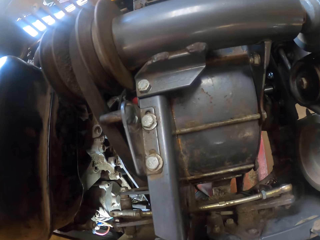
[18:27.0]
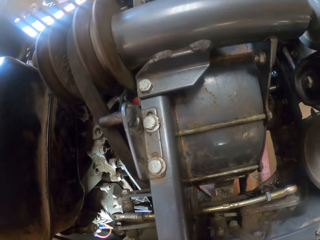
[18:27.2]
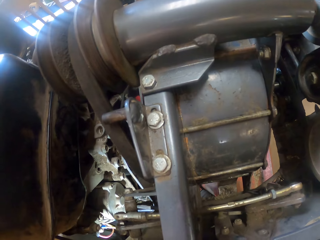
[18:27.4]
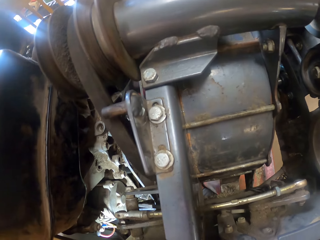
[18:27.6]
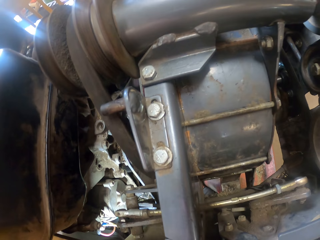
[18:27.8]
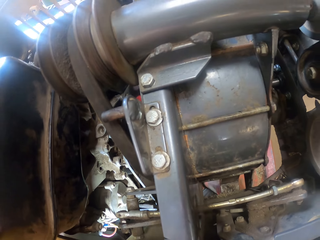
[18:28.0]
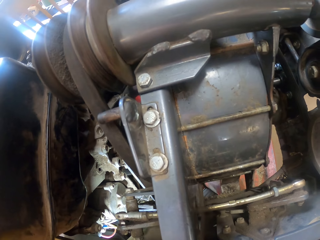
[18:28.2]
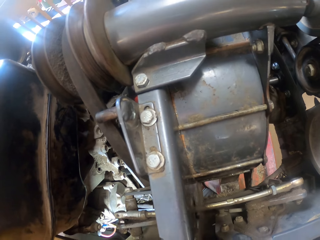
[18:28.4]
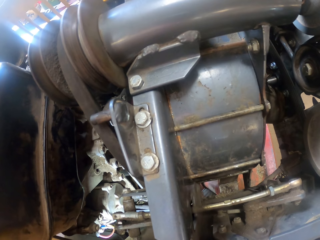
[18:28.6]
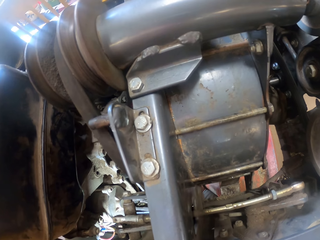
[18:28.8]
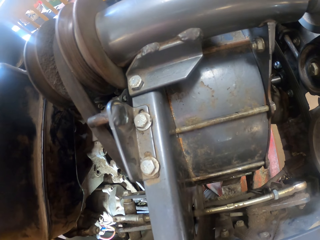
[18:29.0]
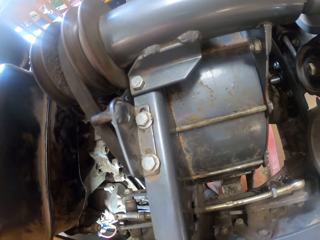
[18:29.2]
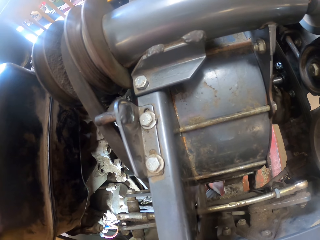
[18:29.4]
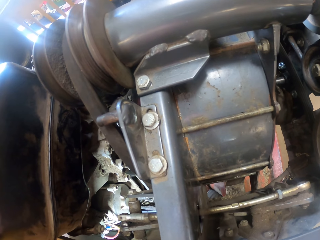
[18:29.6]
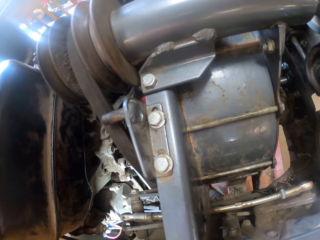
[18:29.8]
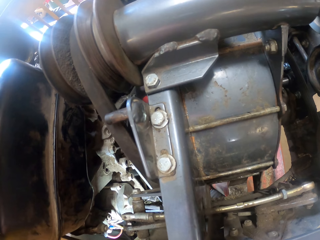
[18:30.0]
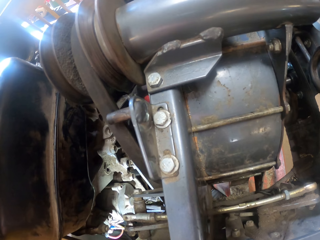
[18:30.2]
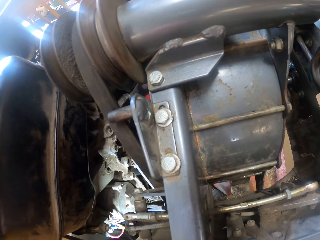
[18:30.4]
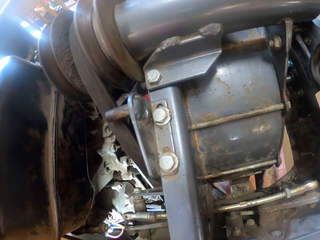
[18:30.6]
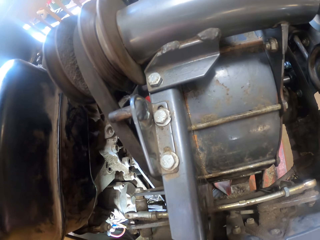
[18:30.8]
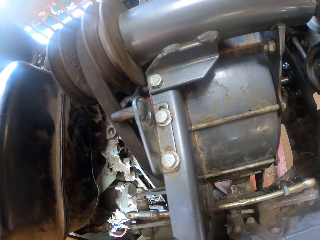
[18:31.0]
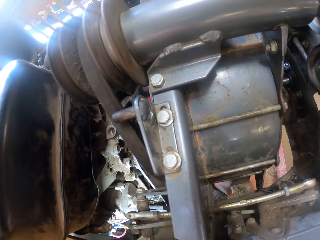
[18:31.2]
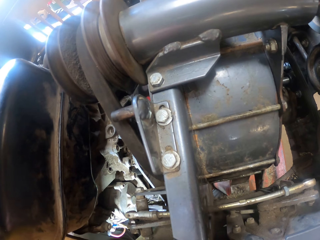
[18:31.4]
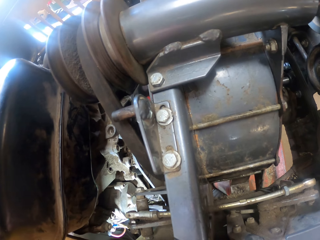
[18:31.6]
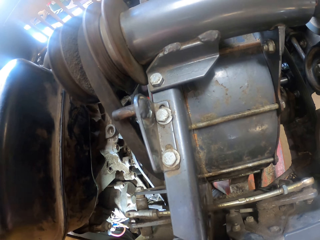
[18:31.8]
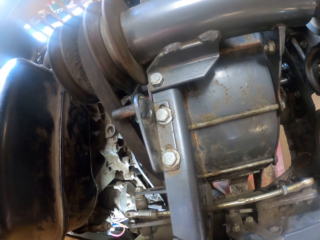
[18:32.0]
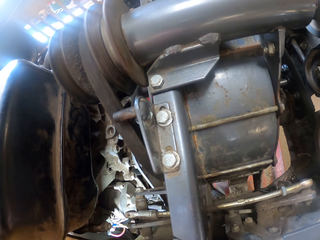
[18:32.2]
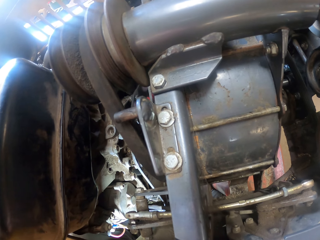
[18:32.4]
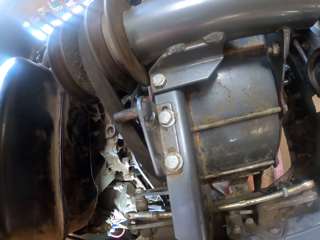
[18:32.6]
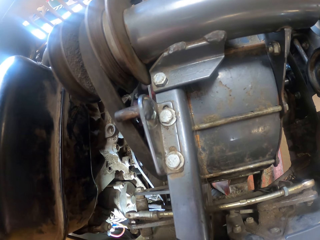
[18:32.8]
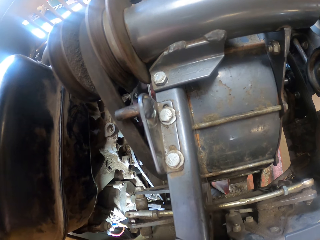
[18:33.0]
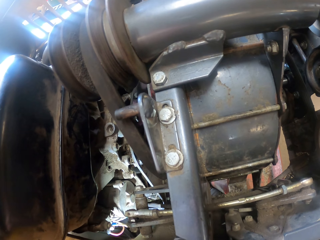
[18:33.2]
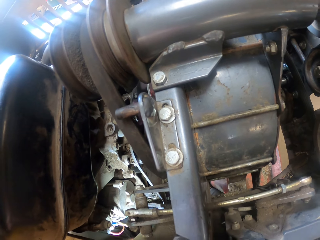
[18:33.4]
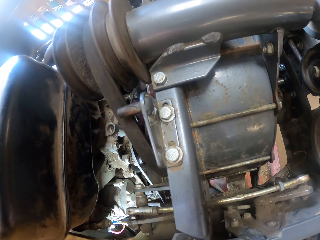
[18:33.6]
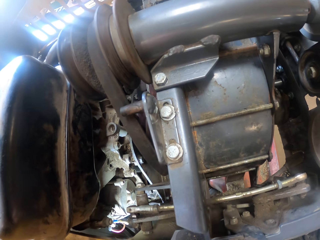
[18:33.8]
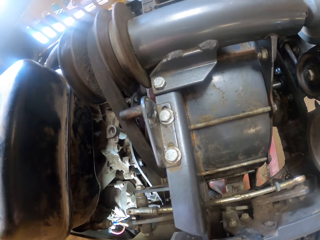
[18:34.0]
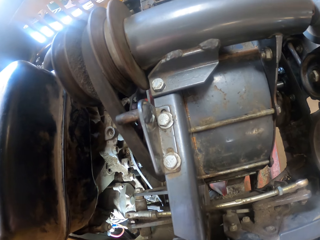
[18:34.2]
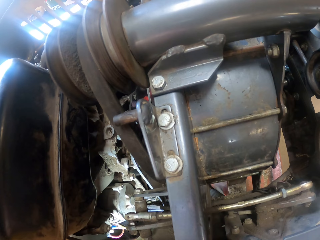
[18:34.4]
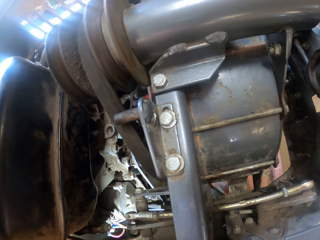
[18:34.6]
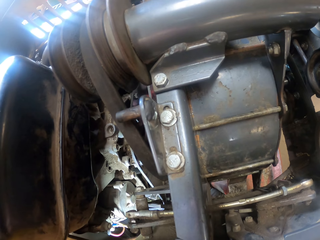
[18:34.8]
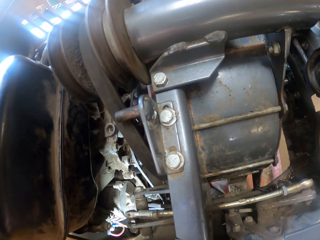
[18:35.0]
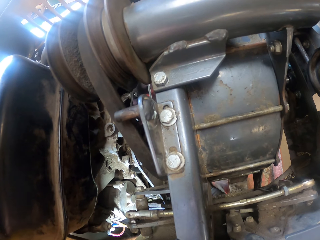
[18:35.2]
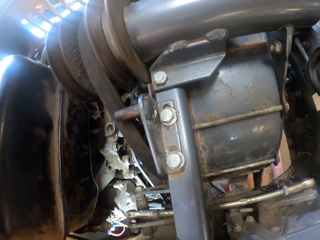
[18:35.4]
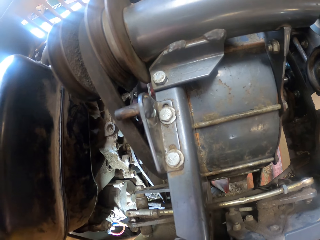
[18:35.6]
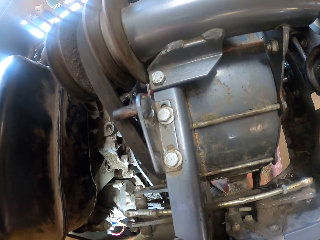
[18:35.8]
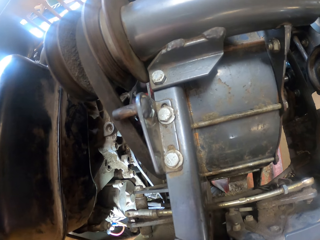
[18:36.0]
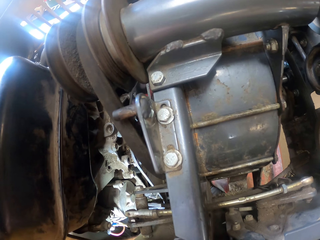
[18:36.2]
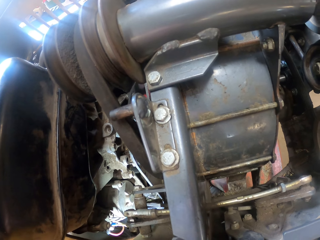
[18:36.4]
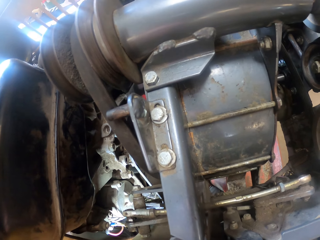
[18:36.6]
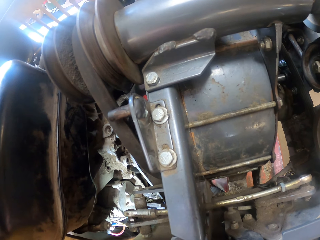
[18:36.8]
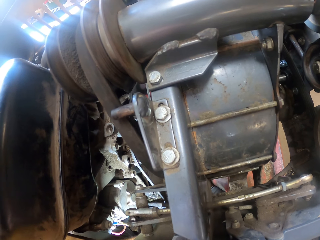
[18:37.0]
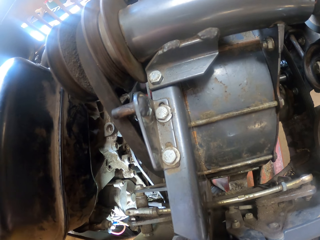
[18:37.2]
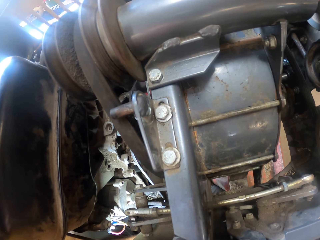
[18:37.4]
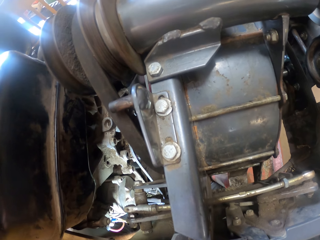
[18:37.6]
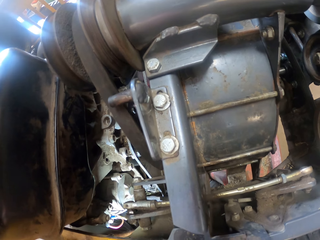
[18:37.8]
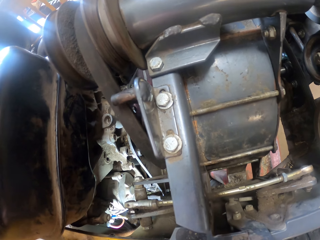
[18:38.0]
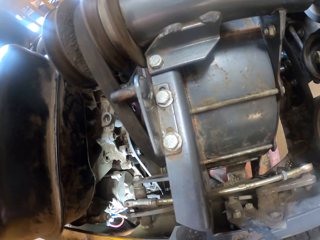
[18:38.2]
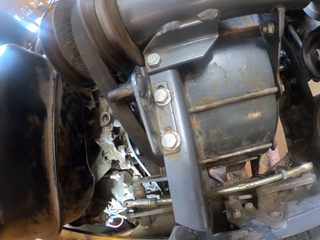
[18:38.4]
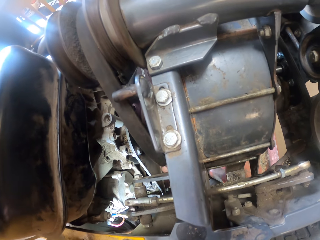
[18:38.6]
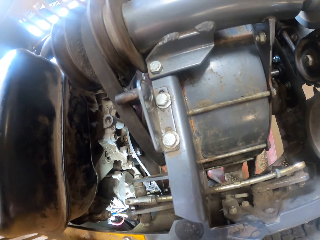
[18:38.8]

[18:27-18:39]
The camera wearer adjusts the bolt under the car.

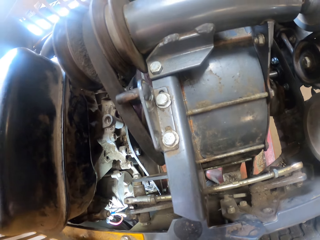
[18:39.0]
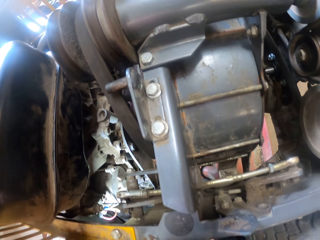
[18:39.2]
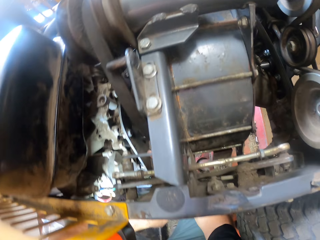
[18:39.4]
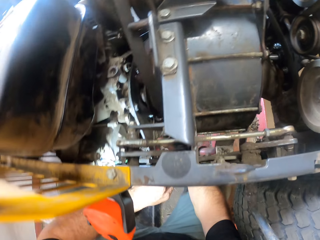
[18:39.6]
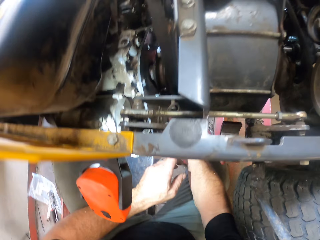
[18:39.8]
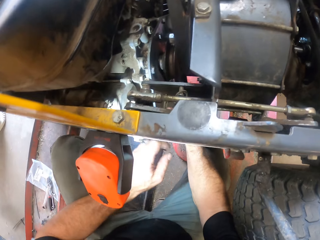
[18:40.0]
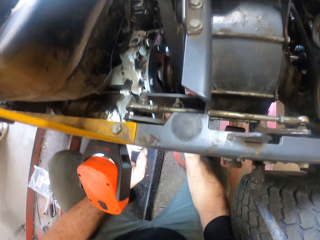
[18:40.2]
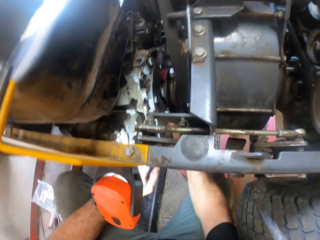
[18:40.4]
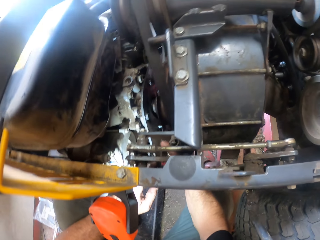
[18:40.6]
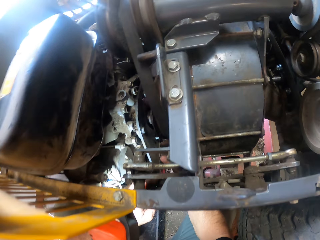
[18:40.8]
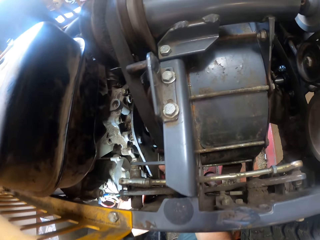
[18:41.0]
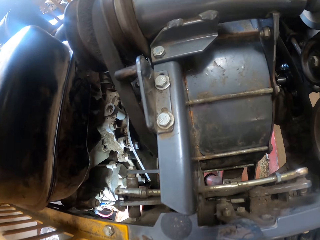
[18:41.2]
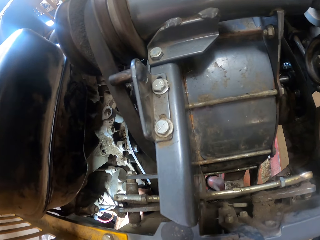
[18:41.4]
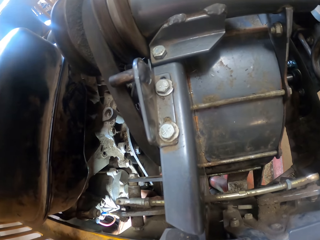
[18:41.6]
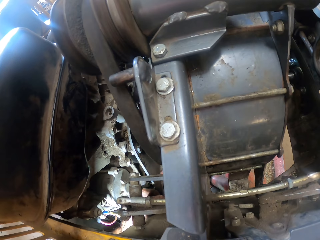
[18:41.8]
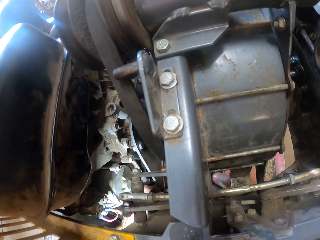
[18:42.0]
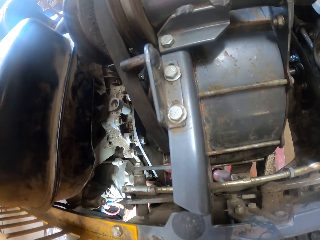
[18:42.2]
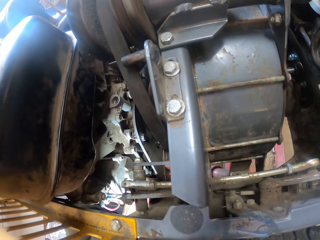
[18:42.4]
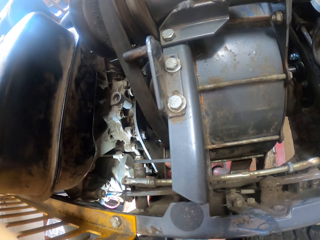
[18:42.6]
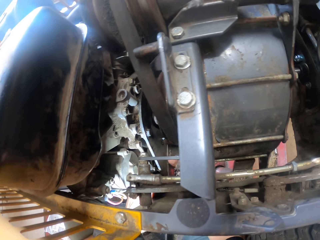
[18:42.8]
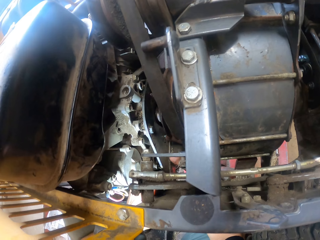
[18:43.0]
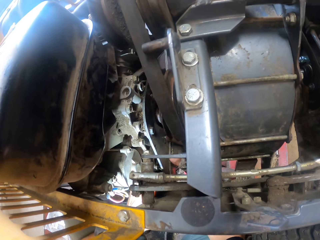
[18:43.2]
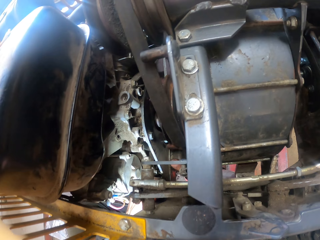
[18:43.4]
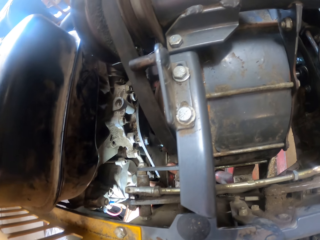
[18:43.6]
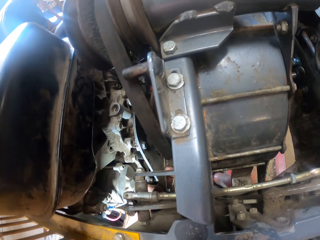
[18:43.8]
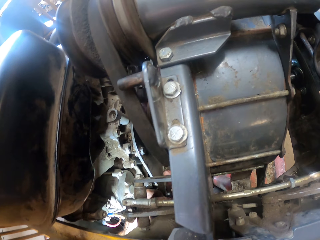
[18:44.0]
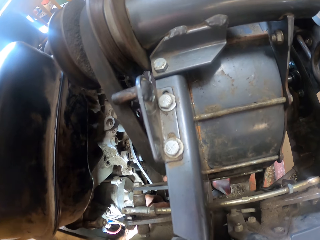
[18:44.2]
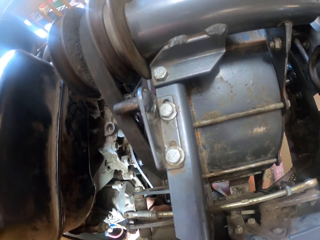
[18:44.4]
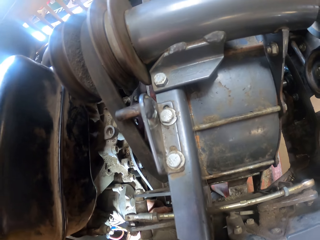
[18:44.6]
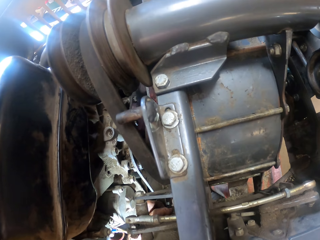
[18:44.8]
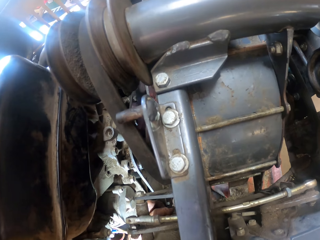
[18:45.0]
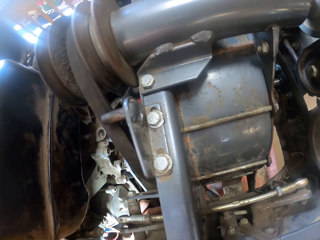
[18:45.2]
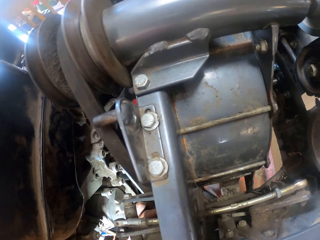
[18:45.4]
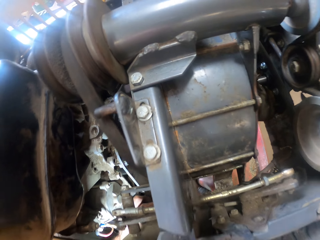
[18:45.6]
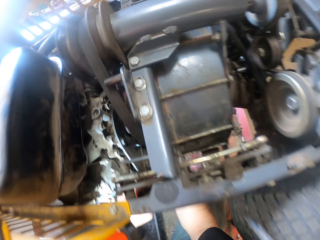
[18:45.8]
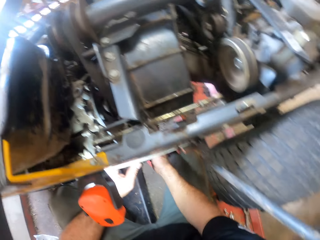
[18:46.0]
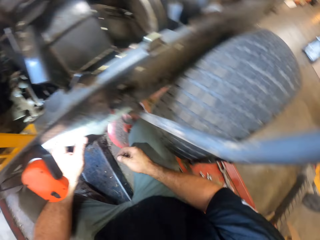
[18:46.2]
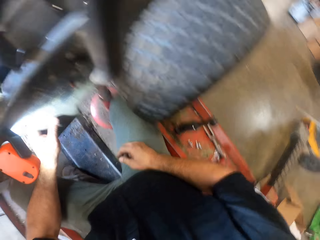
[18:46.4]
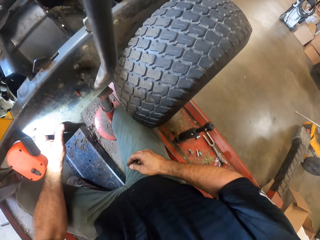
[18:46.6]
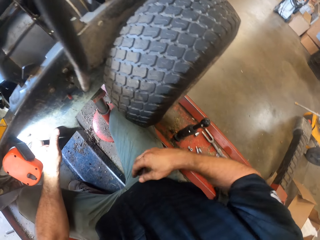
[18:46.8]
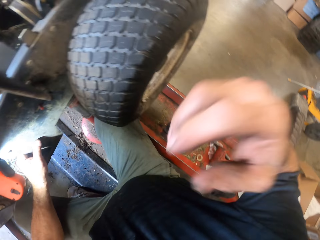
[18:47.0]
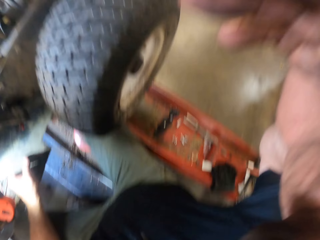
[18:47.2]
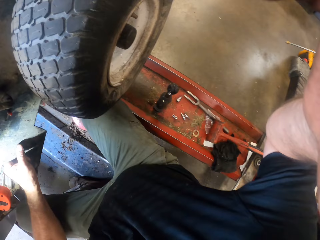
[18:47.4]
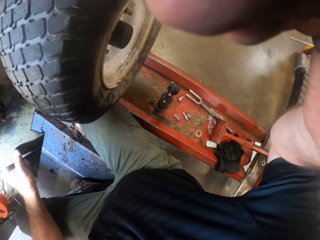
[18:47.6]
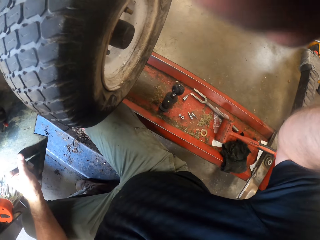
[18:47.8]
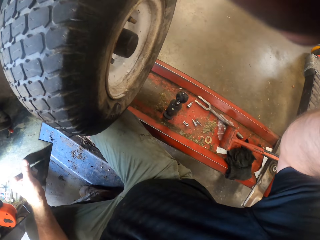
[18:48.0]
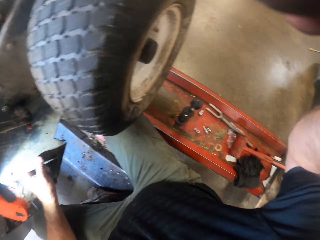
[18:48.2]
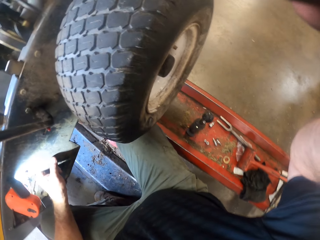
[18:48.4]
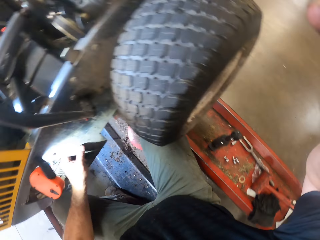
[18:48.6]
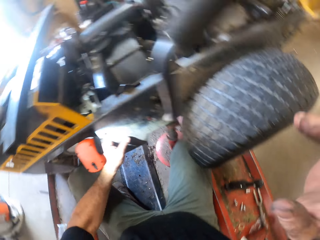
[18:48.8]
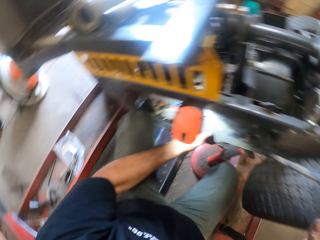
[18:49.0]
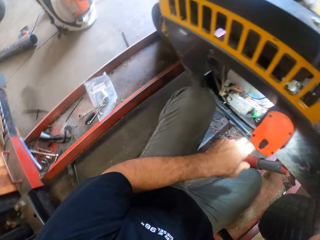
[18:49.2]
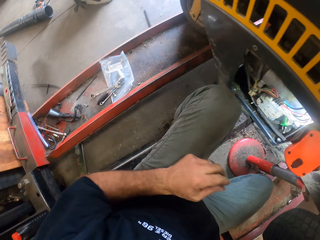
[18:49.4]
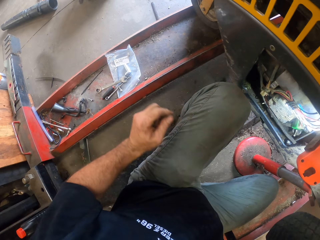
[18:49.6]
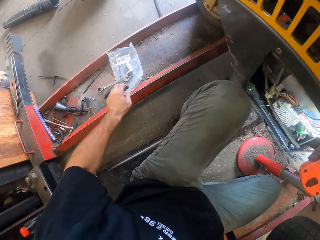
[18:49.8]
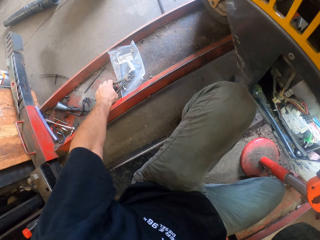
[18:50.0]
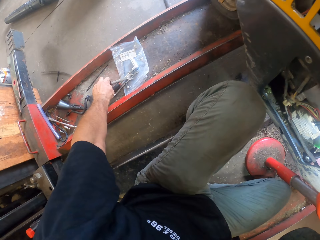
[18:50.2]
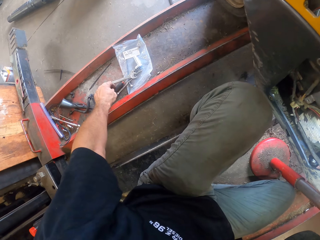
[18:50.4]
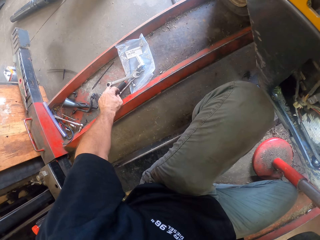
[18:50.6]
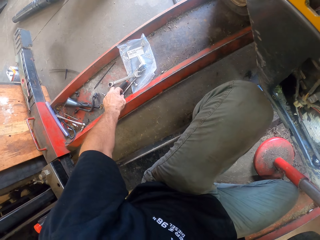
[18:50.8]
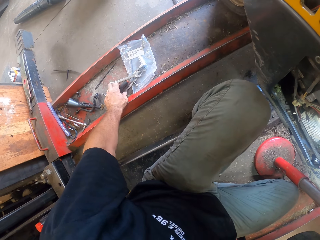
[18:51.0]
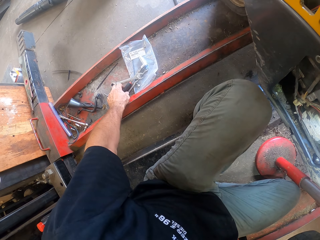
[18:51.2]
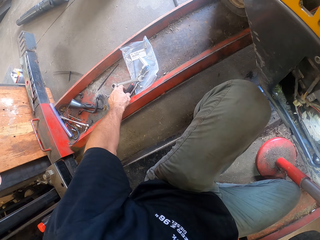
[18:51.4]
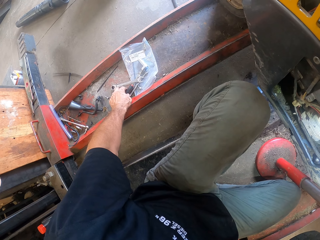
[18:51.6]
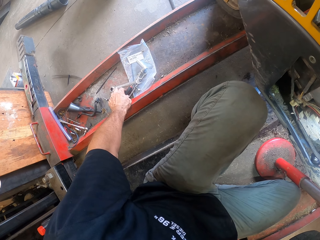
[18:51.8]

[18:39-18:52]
The camera wearer removes hands from under the car. He touches the camera. He adjusts his camera. He moves the spanner.
